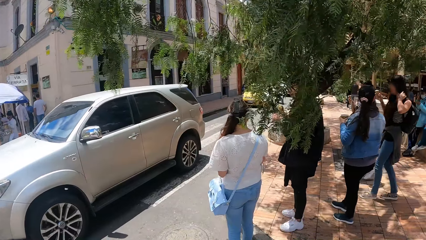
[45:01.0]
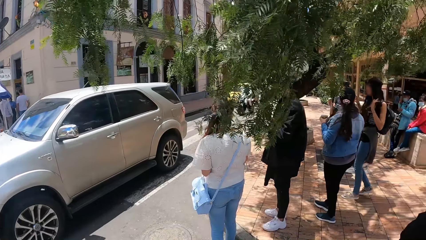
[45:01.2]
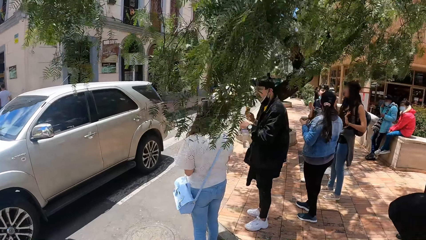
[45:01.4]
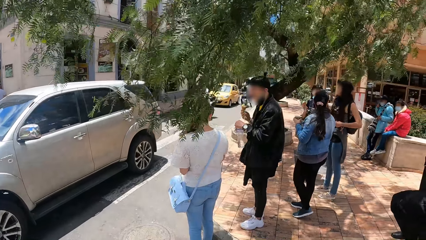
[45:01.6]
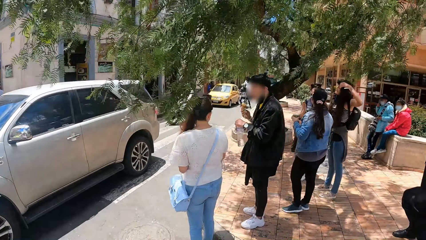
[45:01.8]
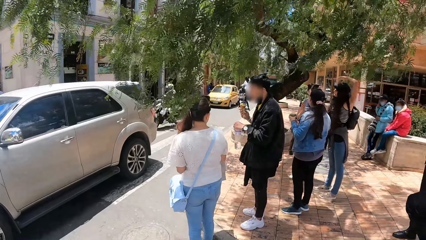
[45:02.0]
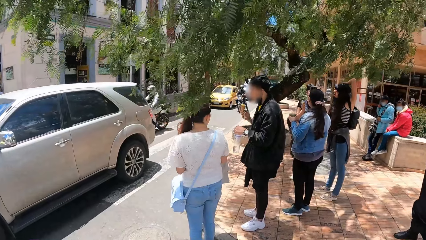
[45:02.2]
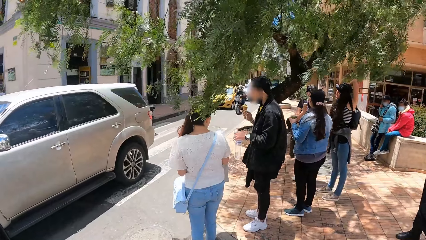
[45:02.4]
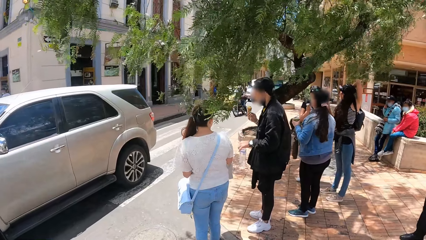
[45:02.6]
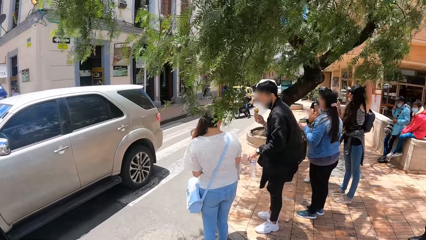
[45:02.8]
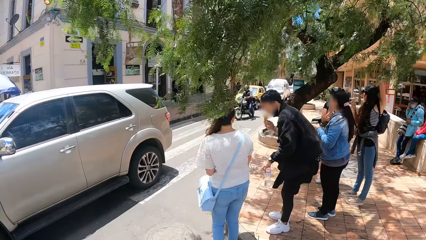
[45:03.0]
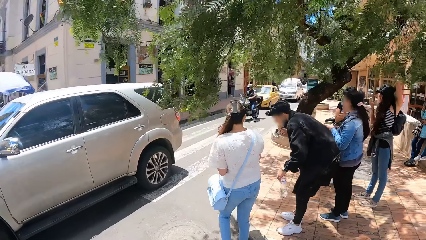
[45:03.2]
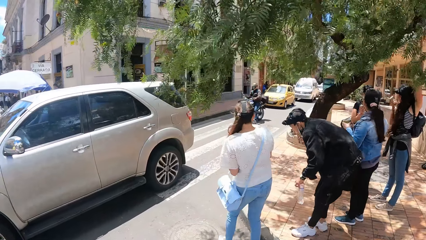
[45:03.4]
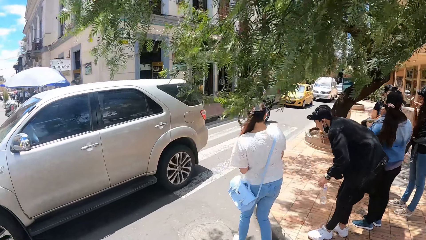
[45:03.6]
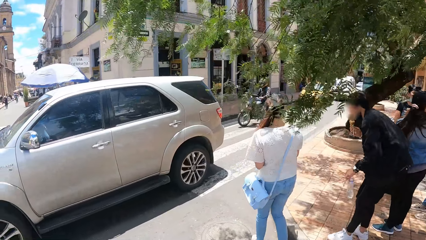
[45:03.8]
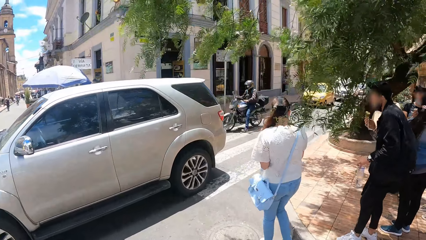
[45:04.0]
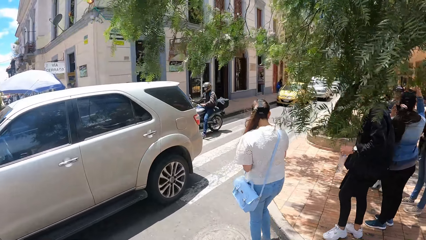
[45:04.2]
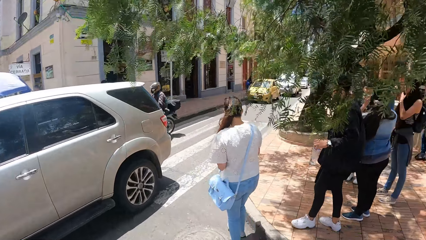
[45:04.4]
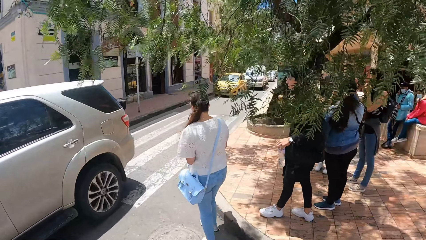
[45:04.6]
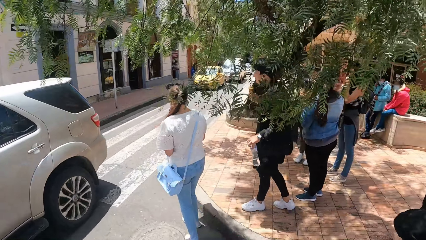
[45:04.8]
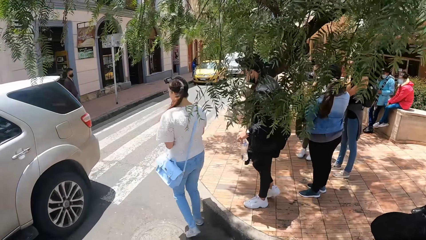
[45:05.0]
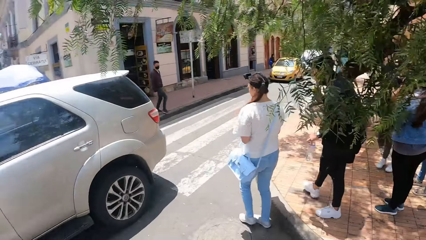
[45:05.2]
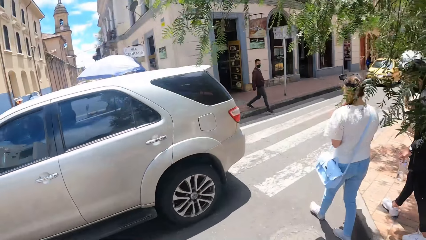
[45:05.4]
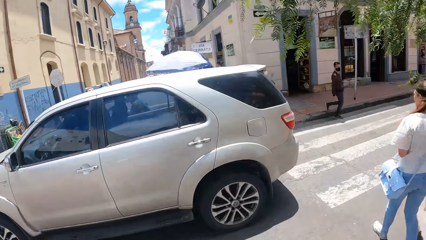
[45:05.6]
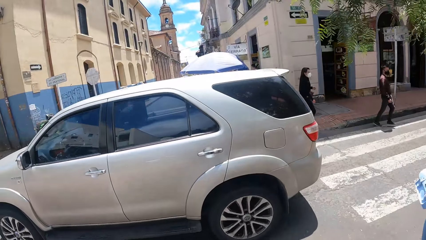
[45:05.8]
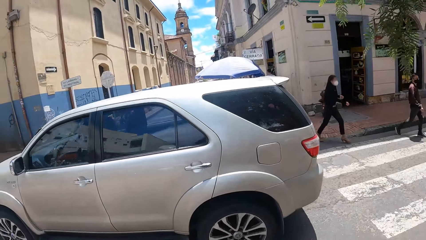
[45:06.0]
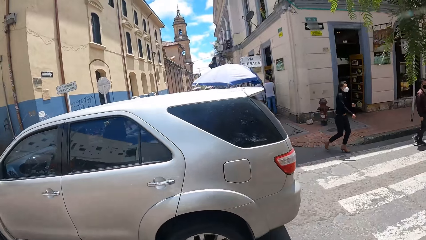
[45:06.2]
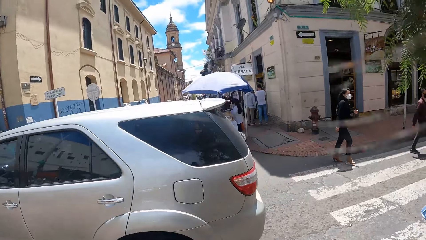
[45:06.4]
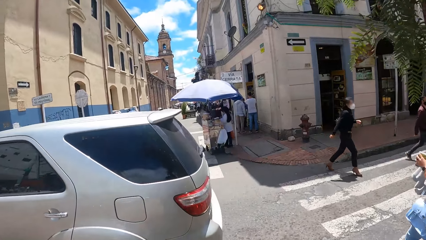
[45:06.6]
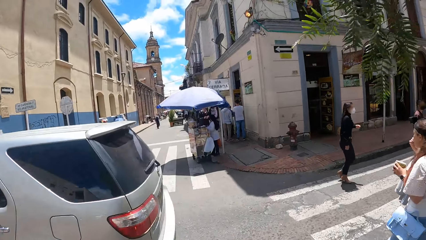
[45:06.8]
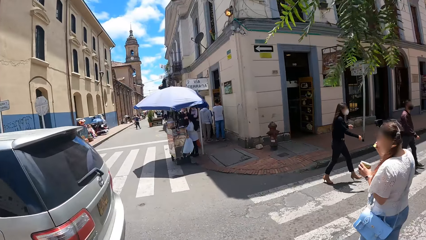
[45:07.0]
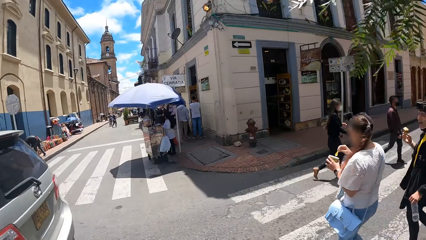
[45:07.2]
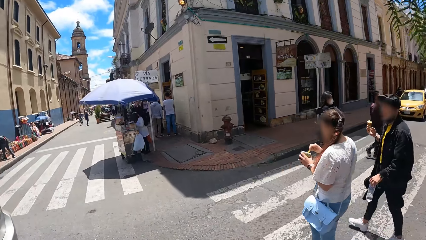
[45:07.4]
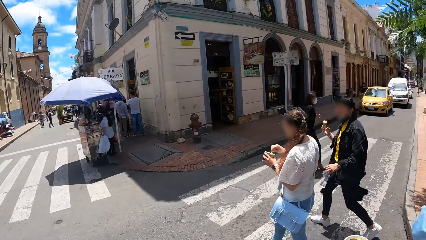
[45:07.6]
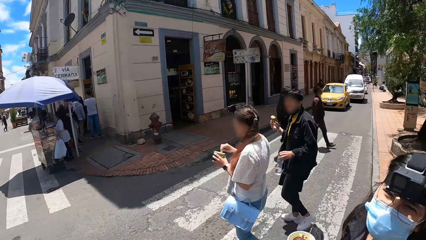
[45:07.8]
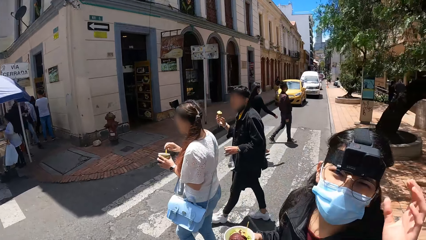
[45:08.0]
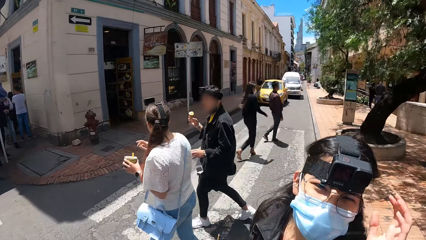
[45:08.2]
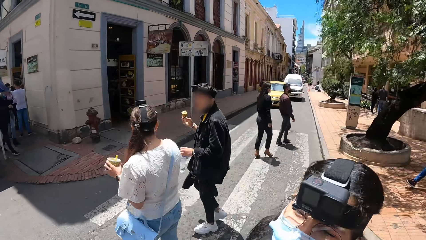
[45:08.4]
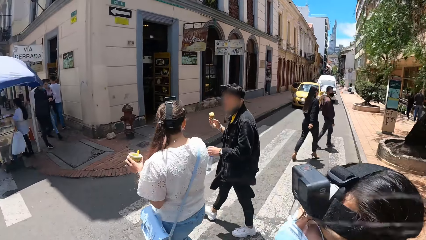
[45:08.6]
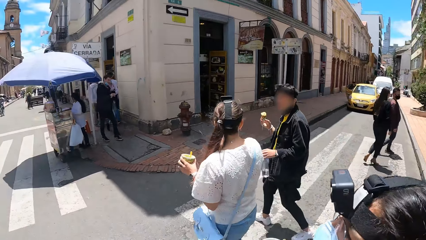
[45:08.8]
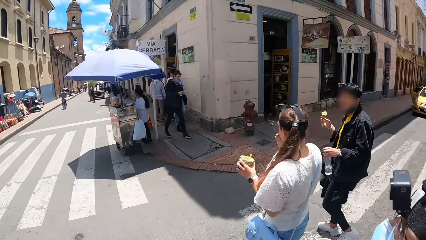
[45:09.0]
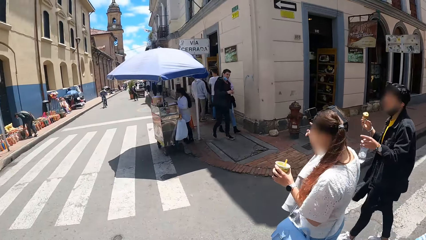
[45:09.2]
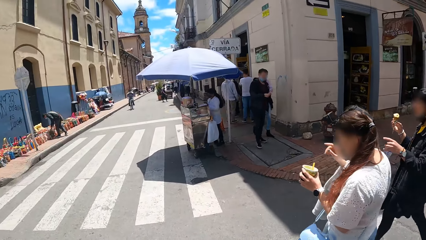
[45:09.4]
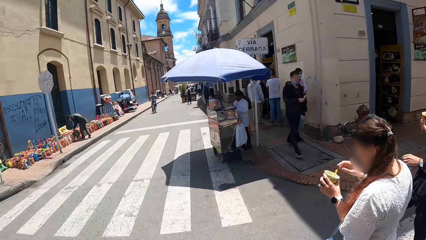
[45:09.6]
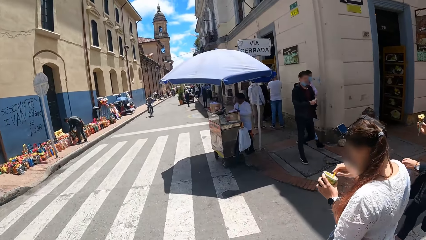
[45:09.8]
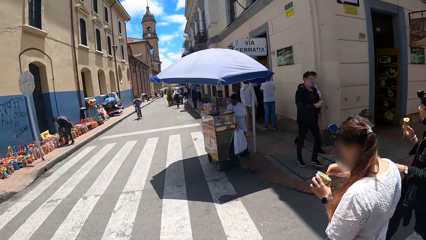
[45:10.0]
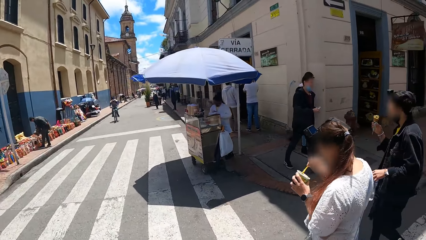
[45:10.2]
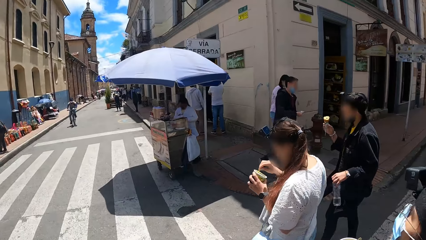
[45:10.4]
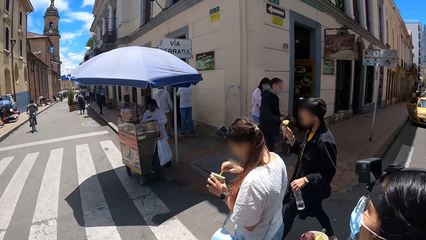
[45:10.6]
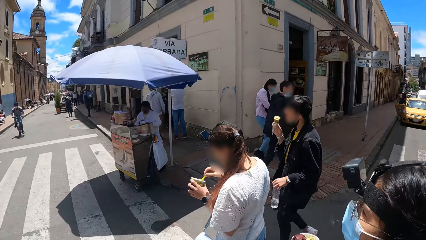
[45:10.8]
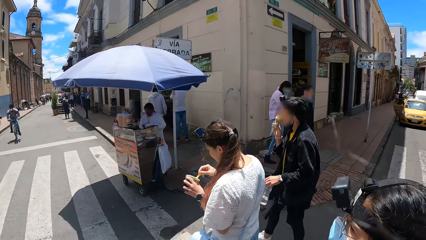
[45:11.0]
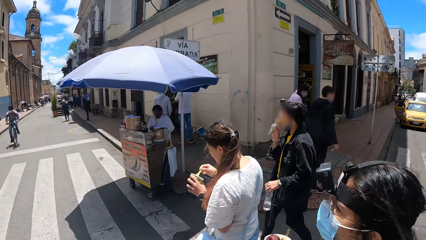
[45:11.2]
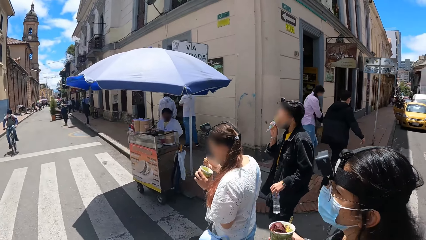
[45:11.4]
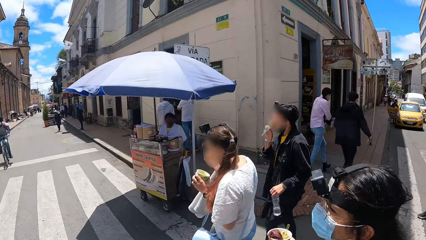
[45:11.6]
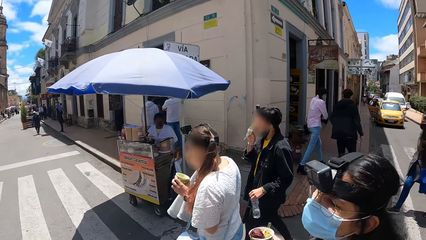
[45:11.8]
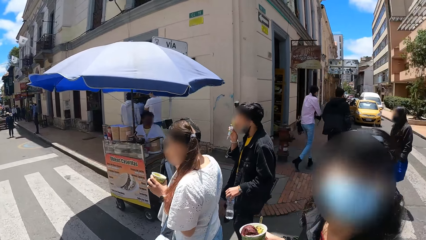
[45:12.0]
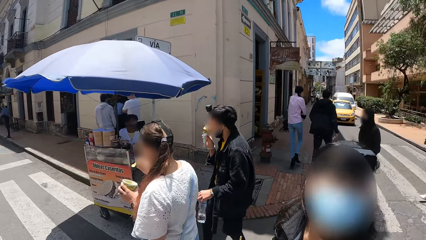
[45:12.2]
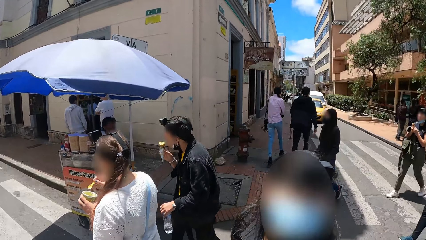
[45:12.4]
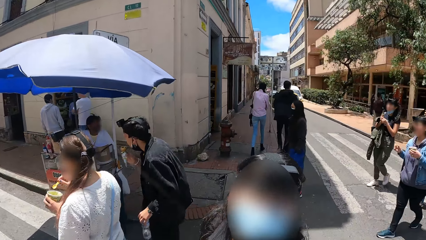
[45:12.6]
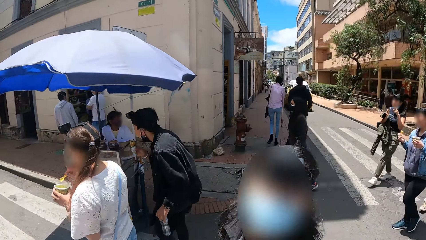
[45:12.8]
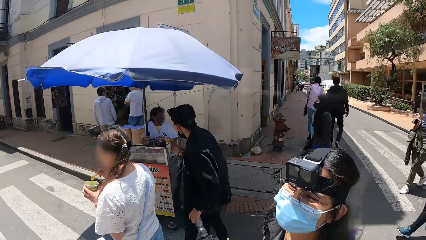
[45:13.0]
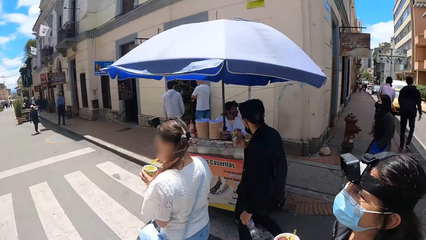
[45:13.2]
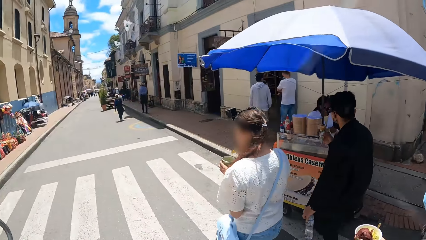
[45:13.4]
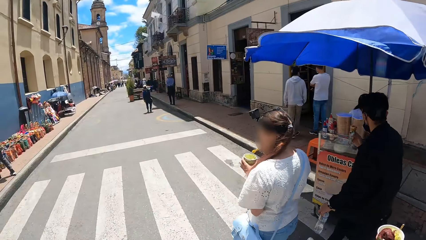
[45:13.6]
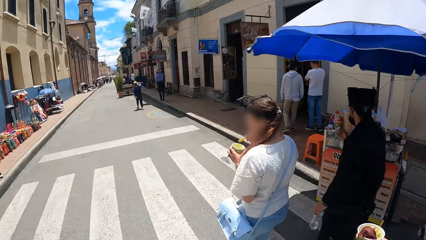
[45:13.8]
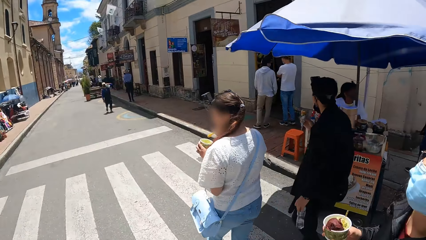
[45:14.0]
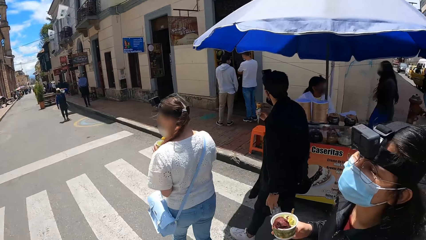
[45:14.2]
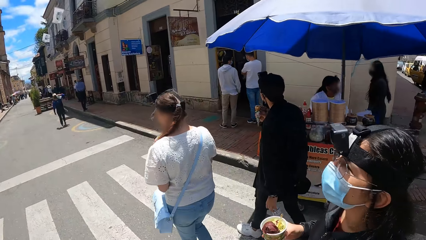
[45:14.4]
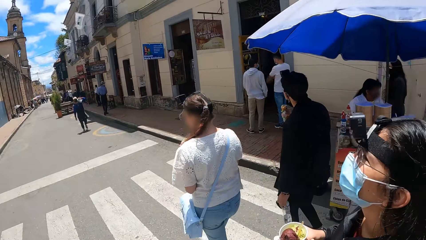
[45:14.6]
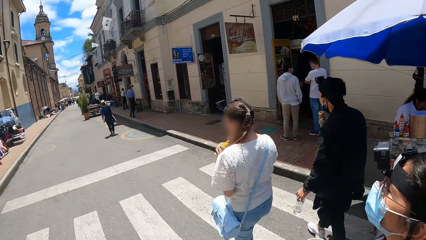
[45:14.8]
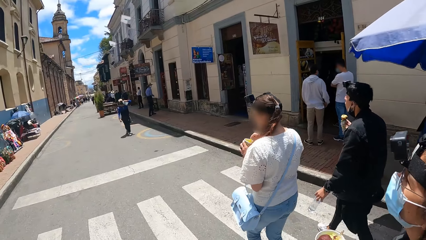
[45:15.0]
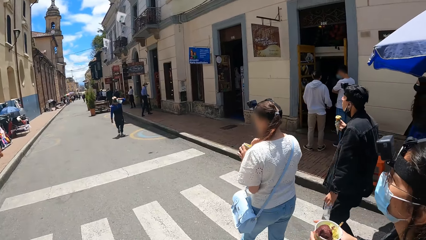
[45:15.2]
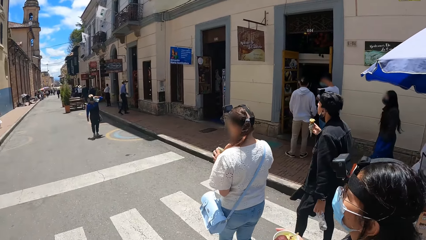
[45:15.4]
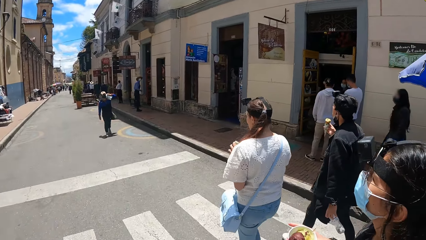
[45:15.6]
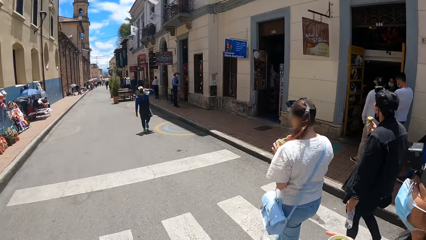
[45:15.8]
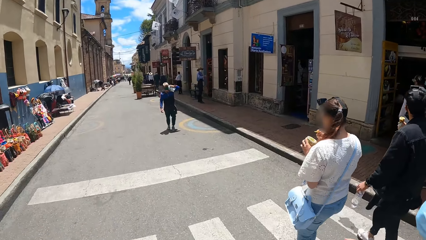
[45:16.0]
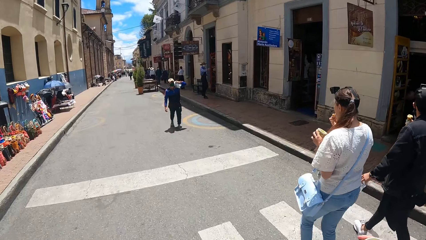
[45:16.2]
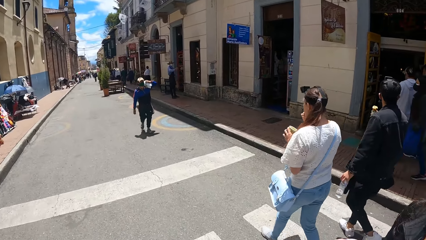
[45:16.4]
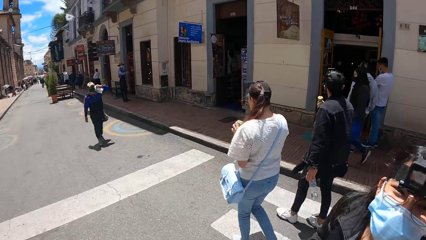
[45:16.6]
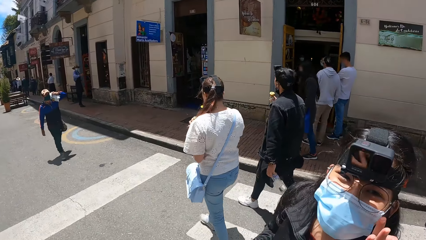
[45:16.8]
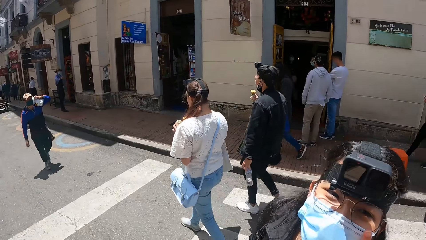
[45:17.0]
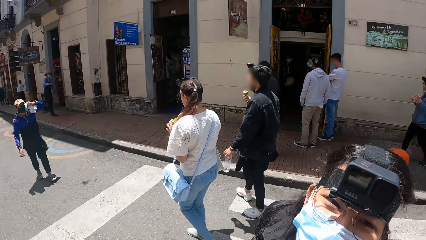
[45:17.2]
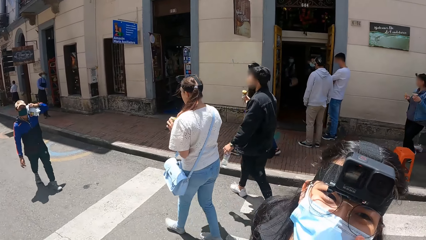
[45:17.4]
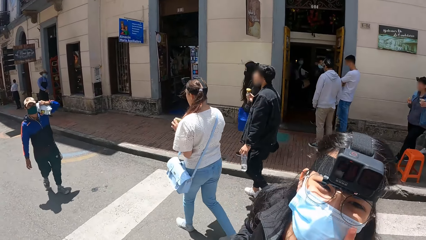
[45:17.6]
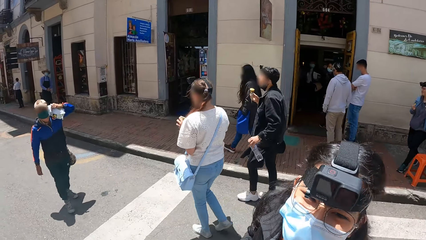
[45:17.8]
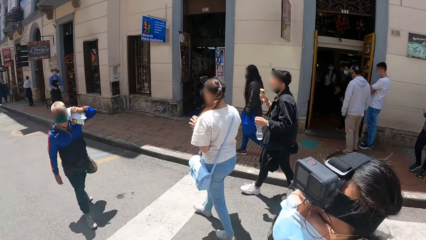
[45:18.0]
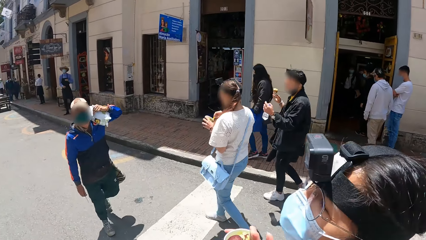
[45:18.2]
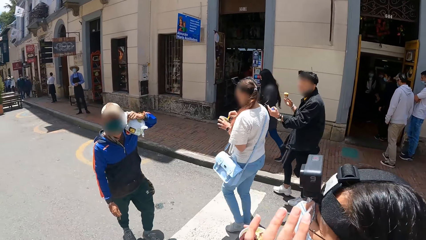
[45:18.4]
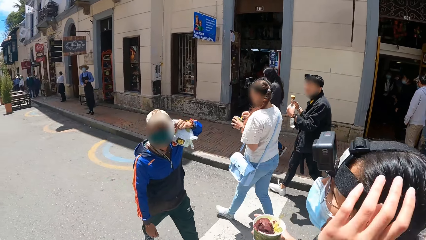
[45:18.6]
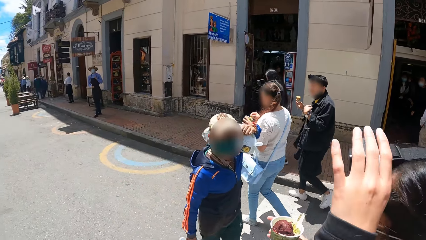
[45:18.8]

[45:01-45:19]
The camera wearer crosses the crosswalk. They walk forward. A woman walks beside the camera wearer. The camera wearer looks forward. They look right. The woman converses with the camera wearer. The woman looks at the camera wearer.
